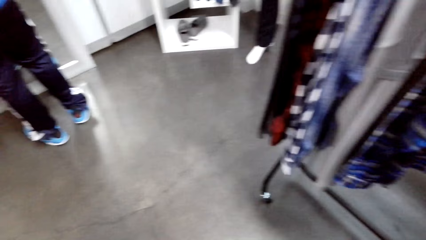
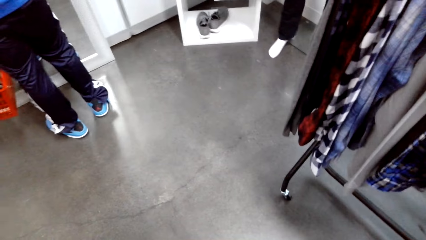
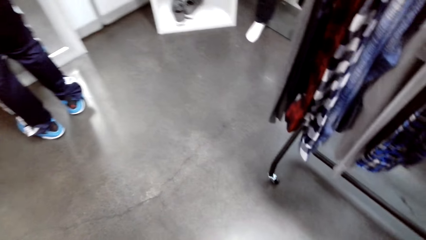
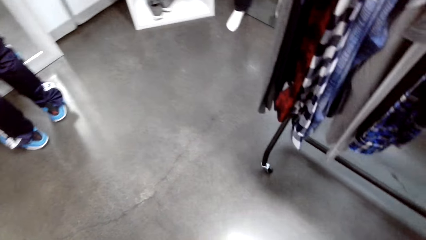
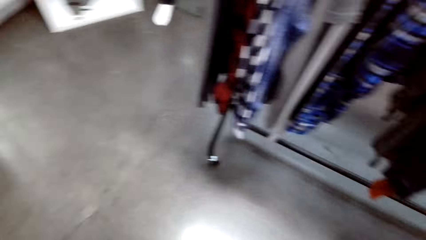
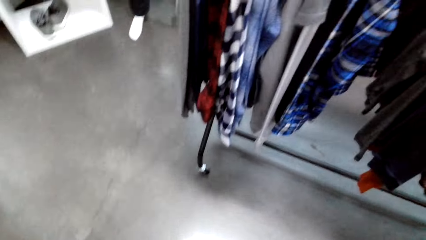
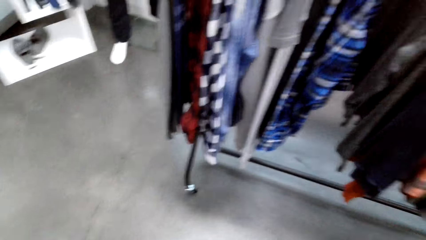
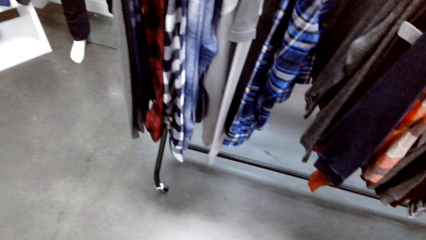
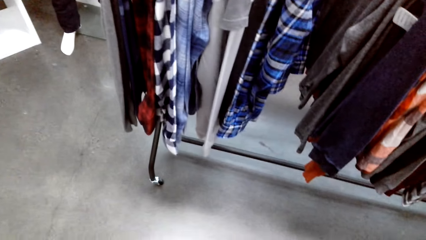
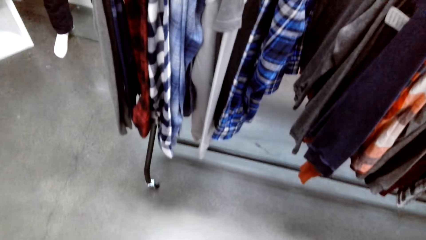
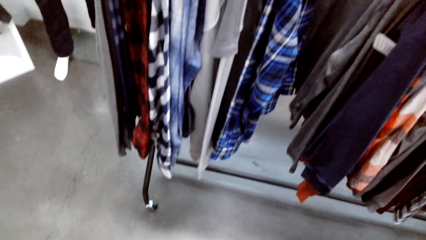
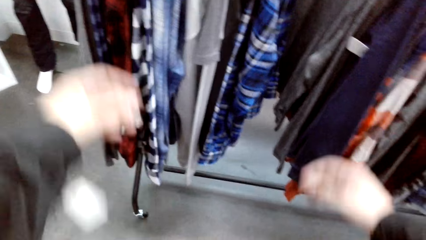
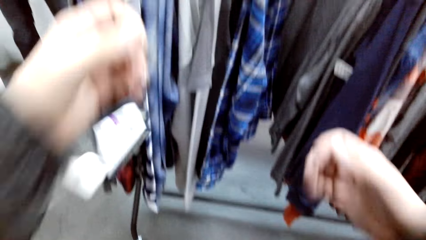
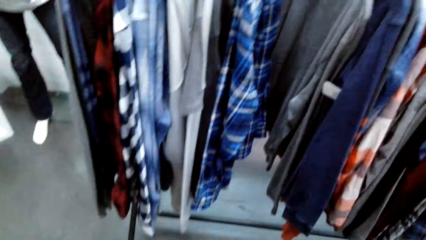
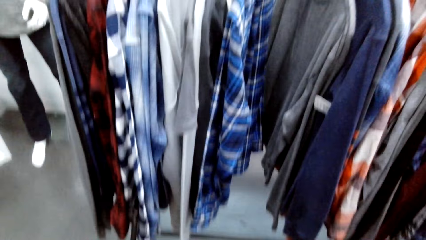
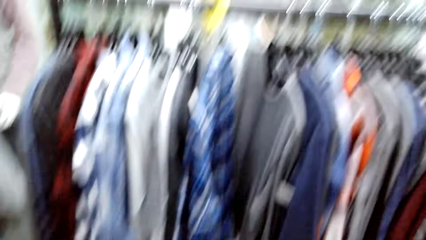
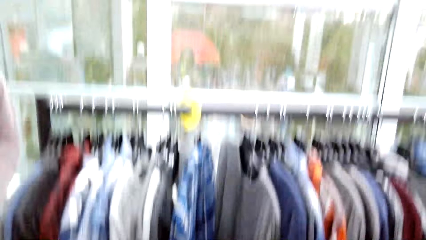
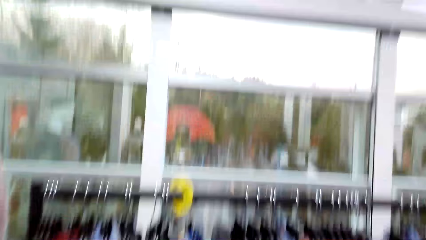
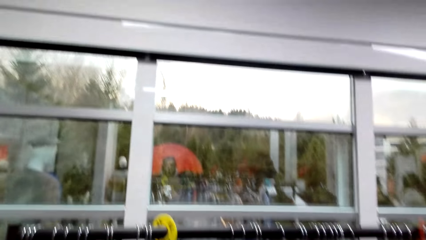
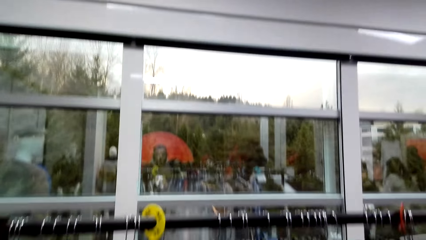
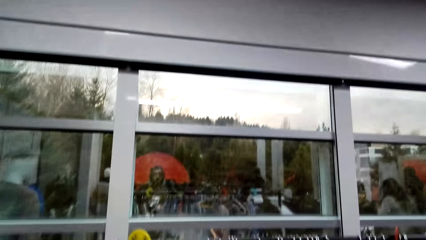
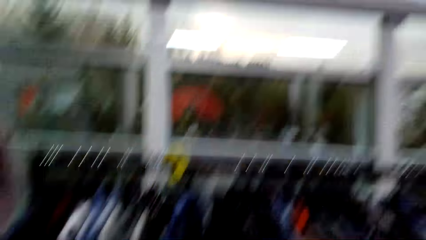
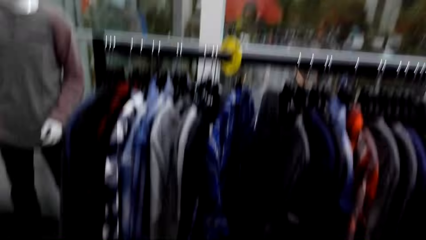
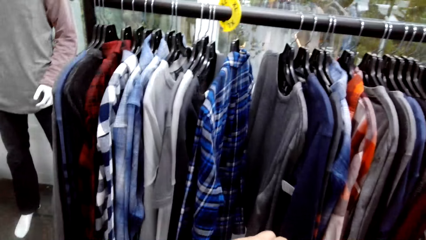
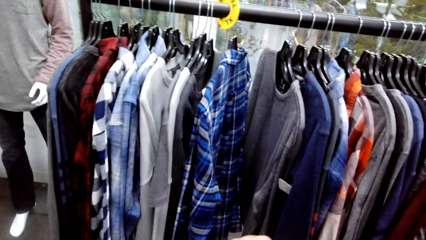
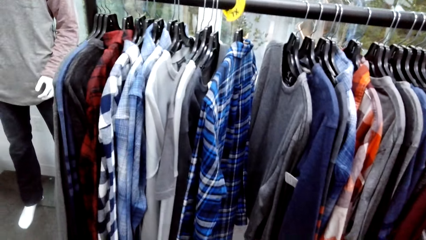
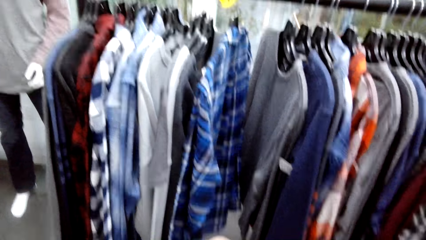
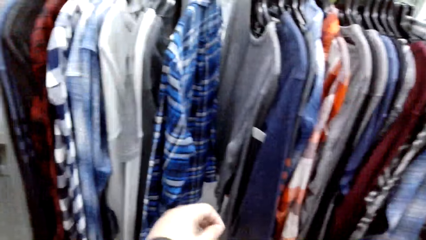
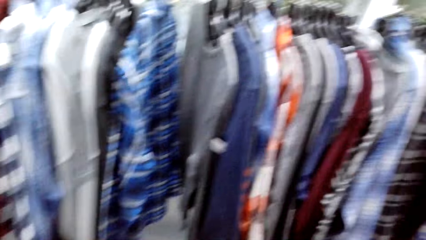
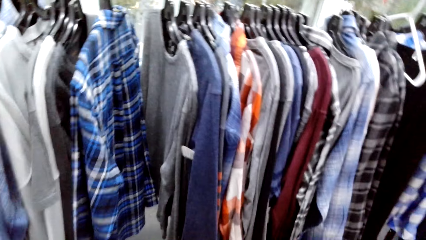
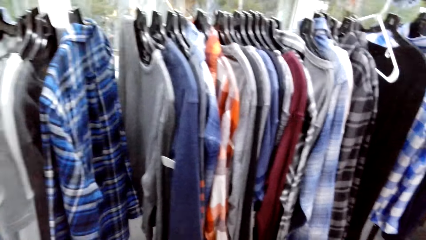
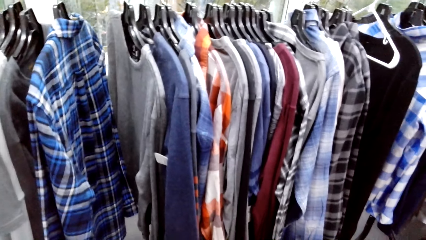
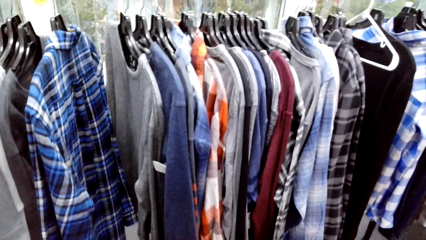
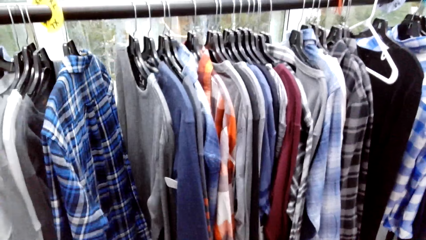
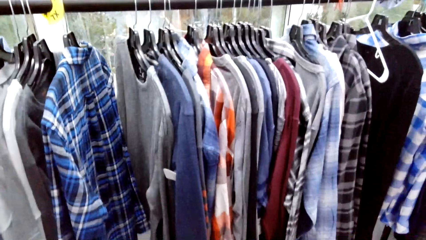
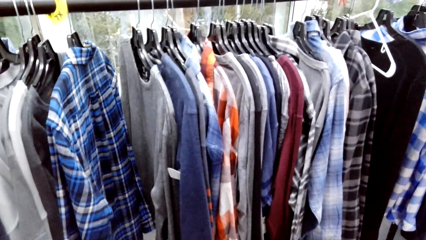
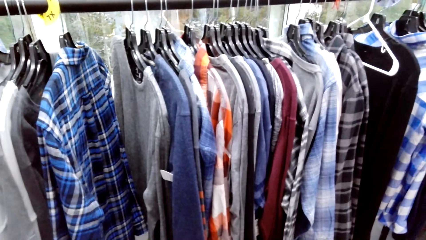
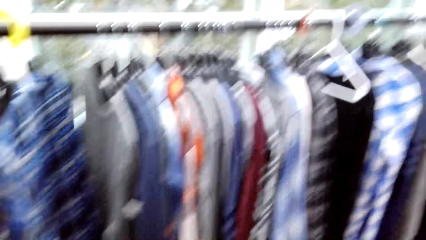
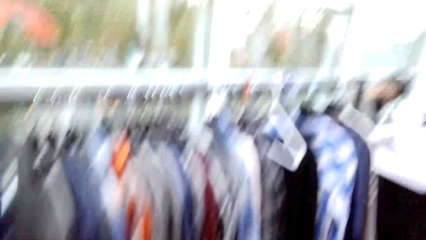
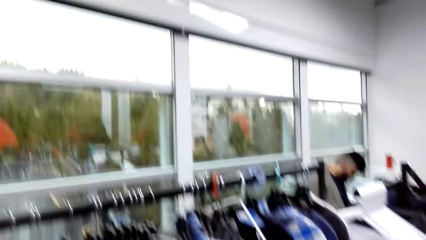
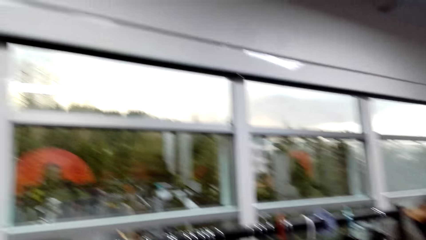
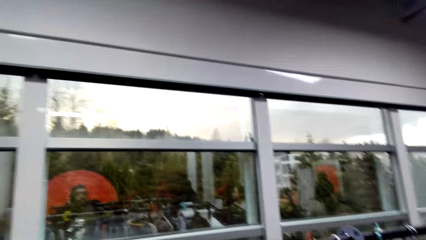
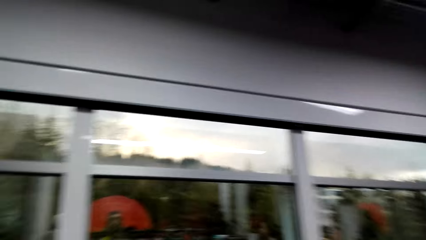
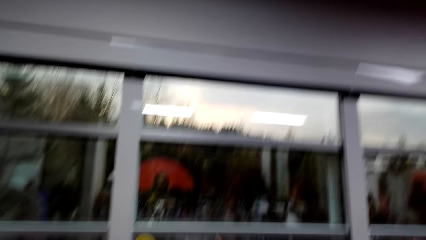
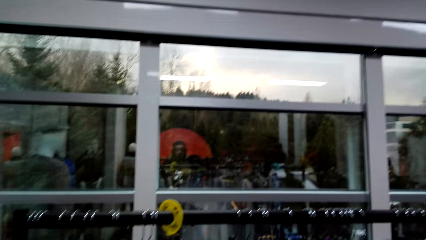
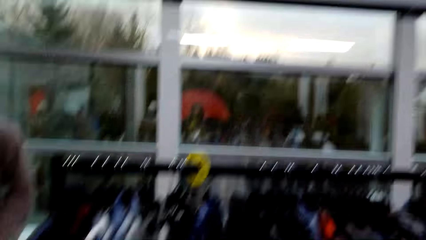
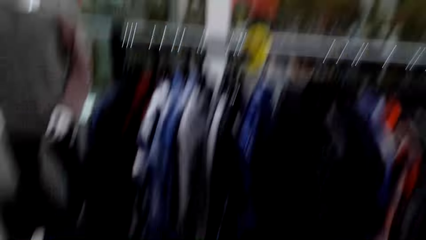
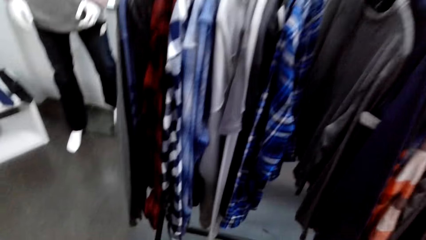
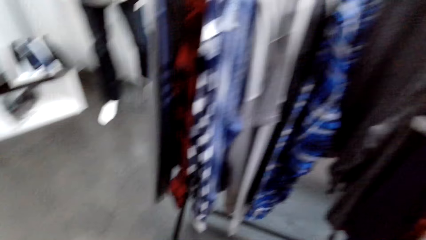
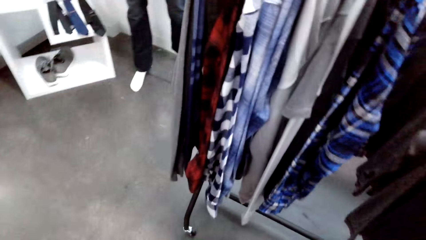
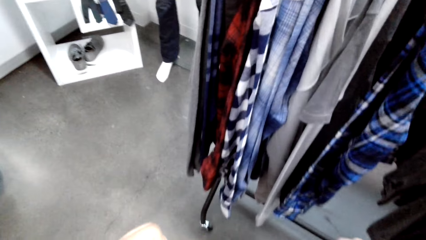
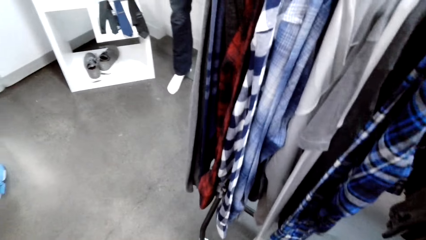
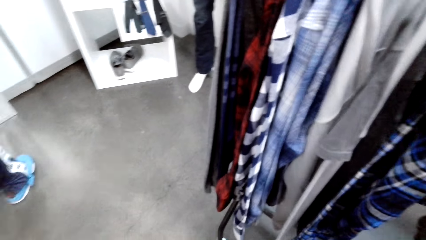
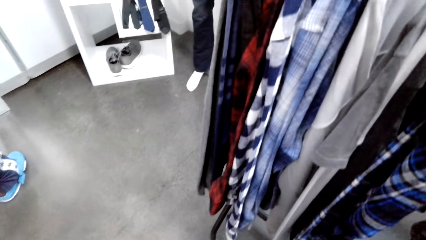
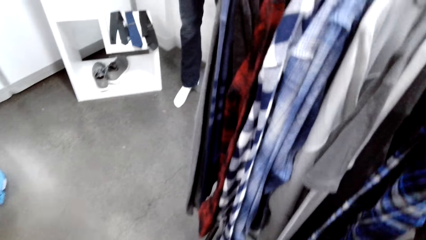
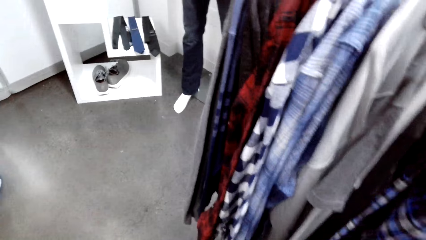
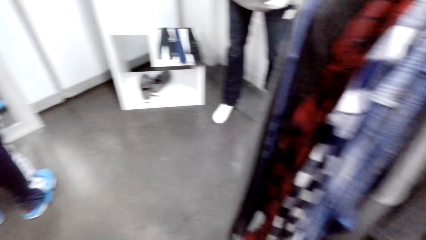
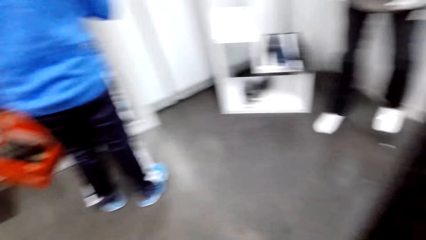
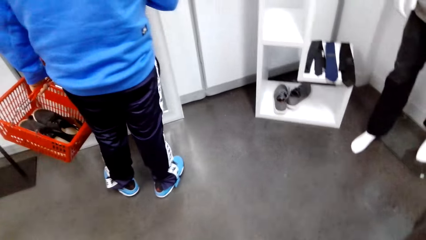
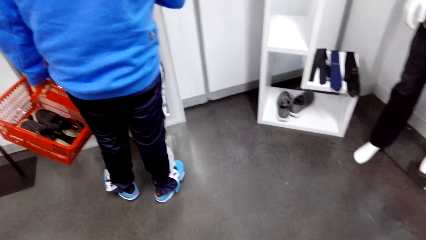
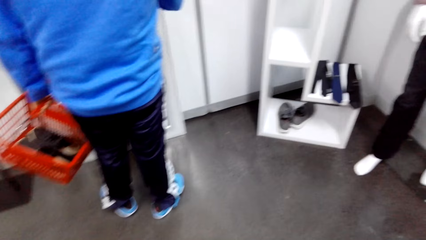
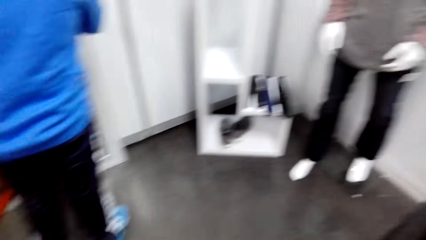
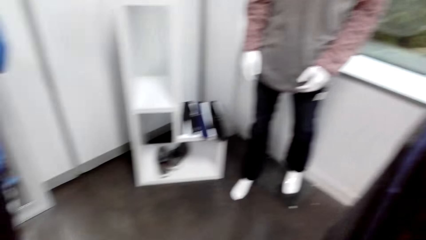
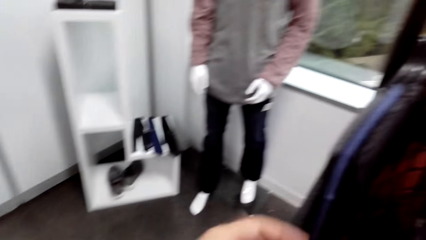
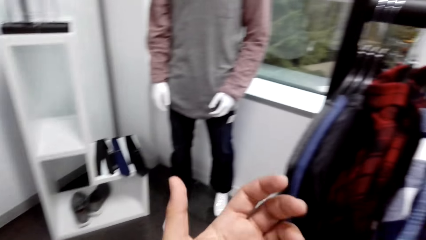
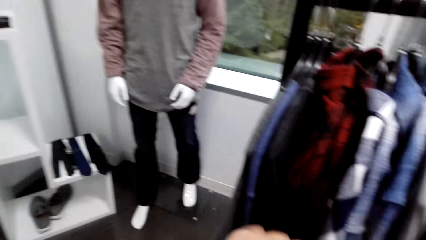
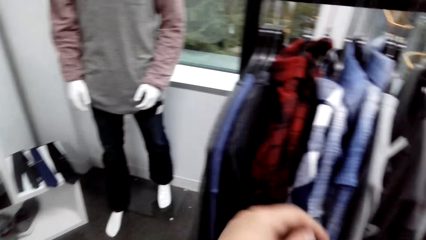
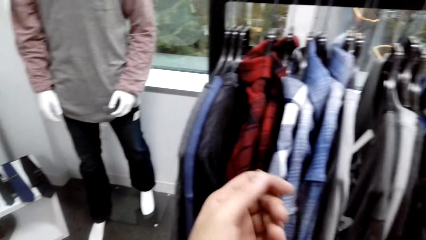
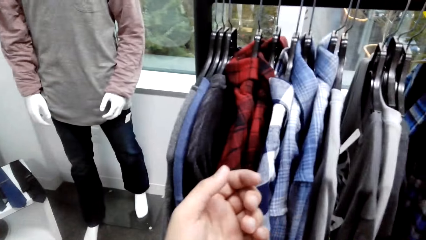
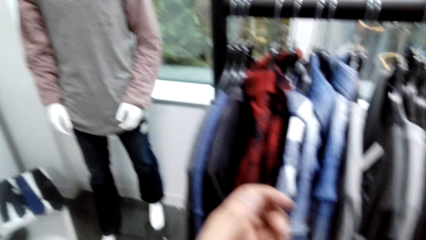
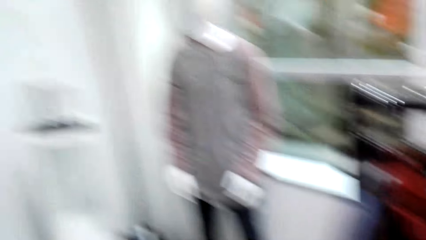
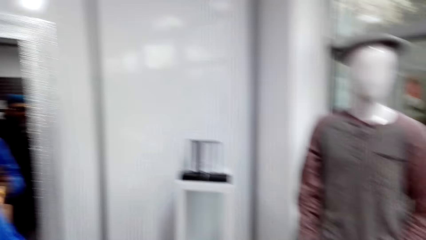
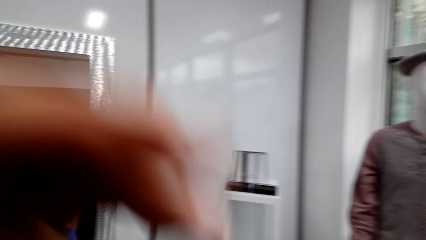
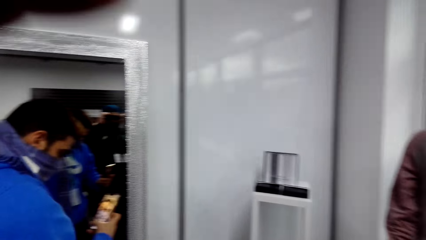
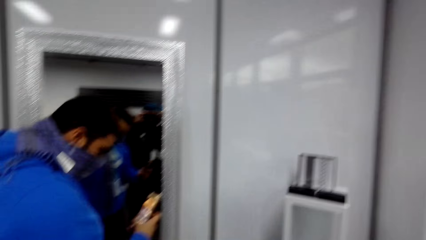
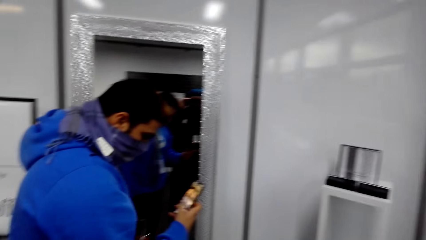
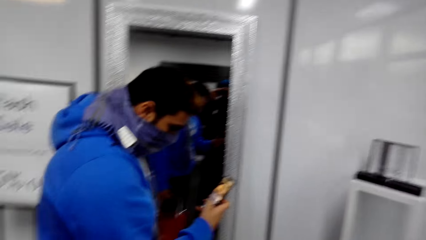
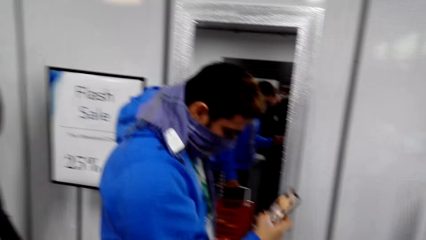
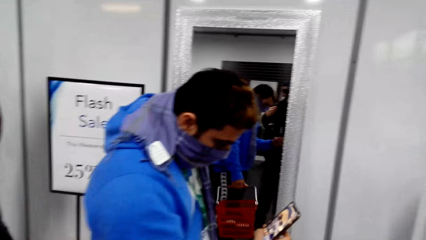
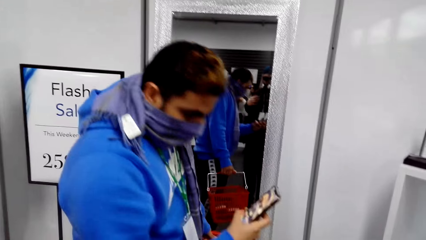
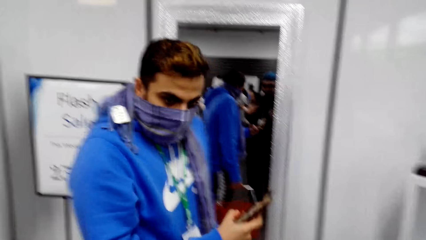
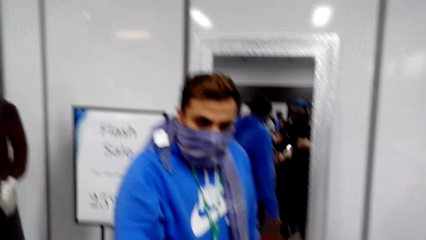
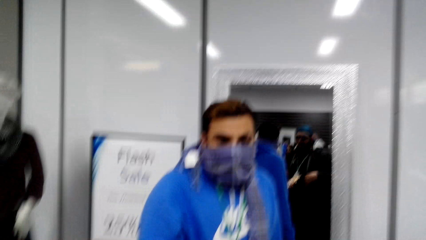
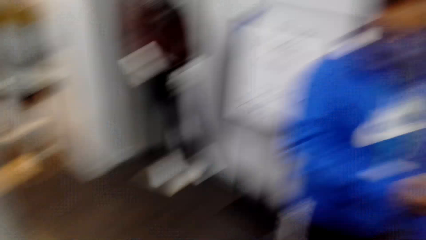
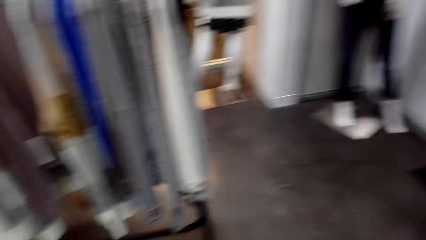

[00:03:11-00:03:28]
The camera wearer moves his hands. He lifts his hands.
